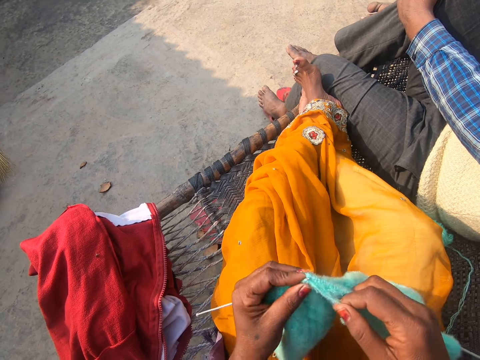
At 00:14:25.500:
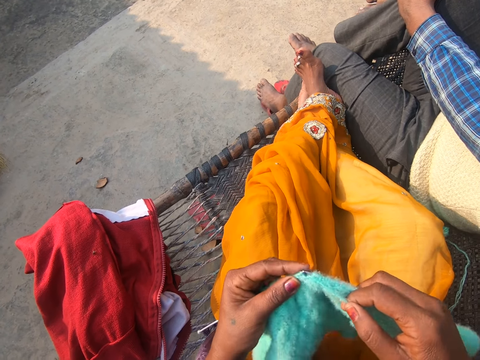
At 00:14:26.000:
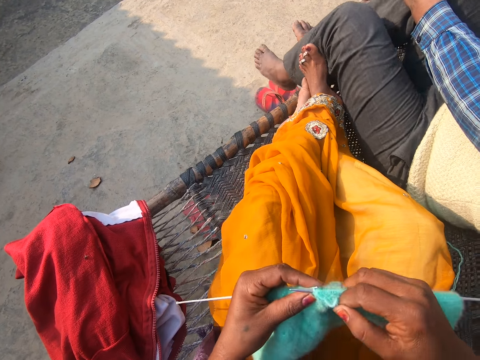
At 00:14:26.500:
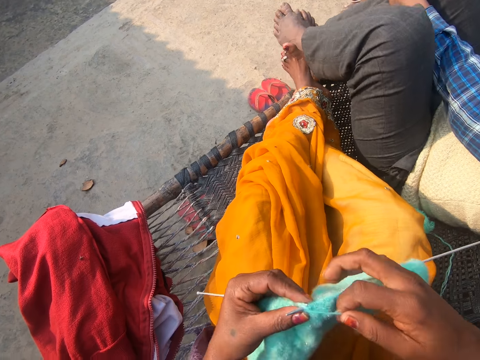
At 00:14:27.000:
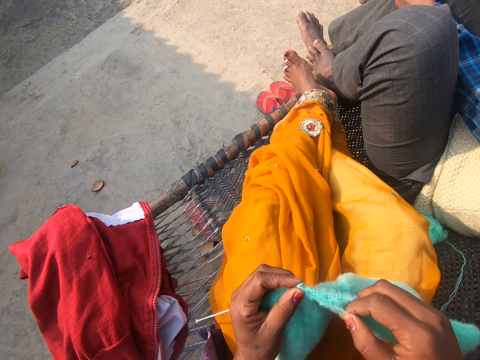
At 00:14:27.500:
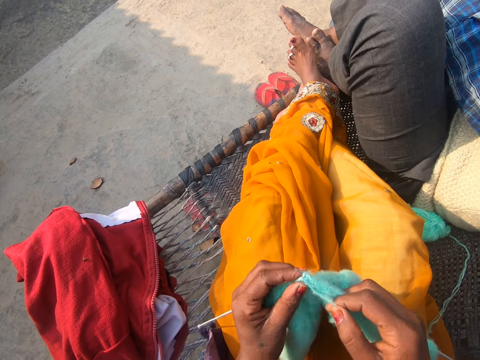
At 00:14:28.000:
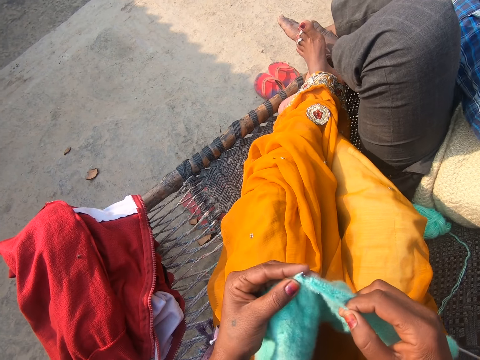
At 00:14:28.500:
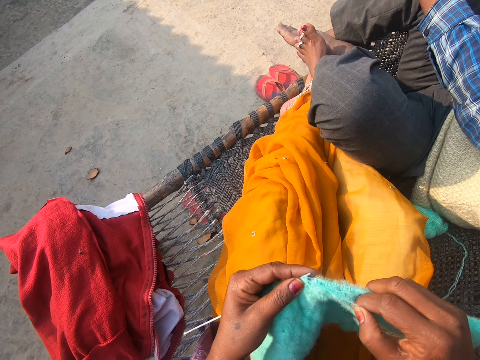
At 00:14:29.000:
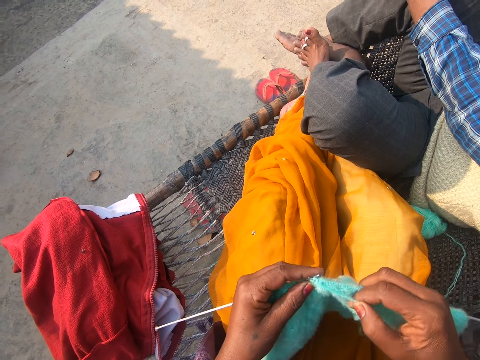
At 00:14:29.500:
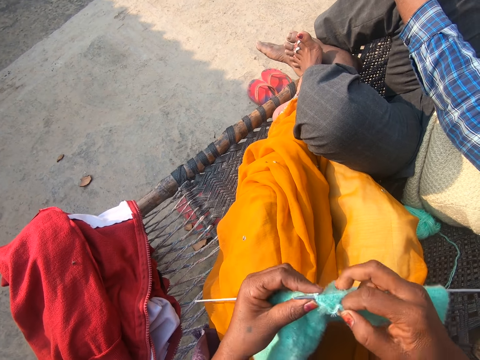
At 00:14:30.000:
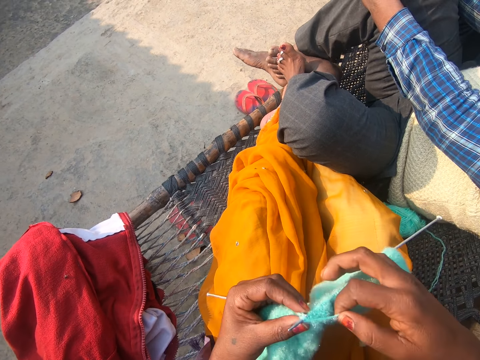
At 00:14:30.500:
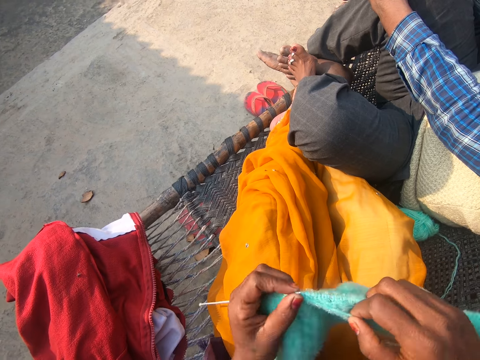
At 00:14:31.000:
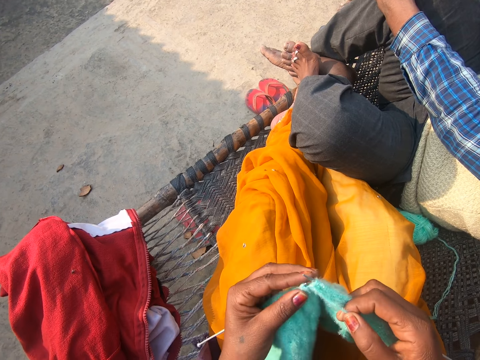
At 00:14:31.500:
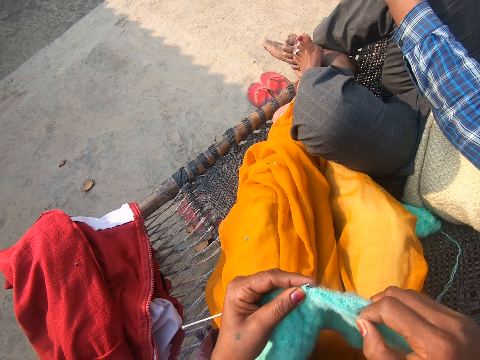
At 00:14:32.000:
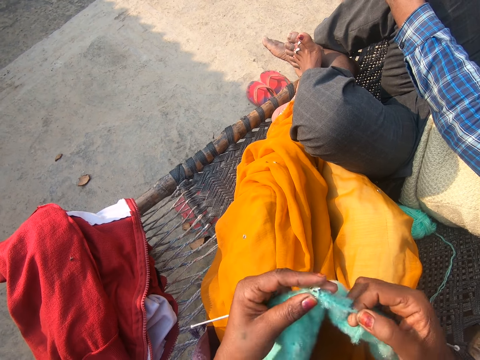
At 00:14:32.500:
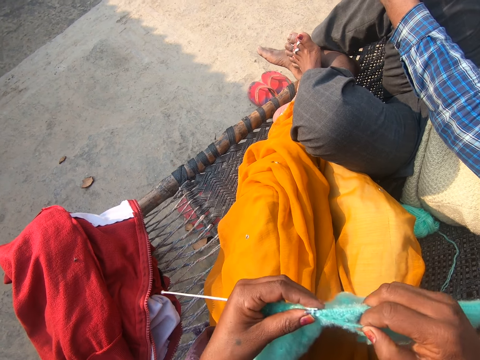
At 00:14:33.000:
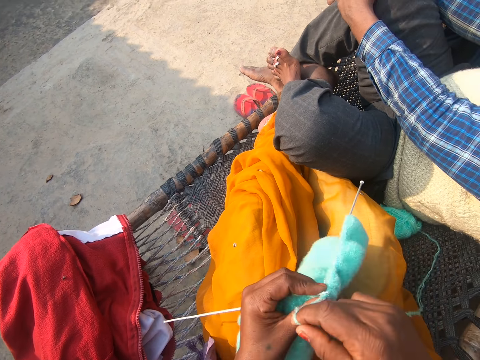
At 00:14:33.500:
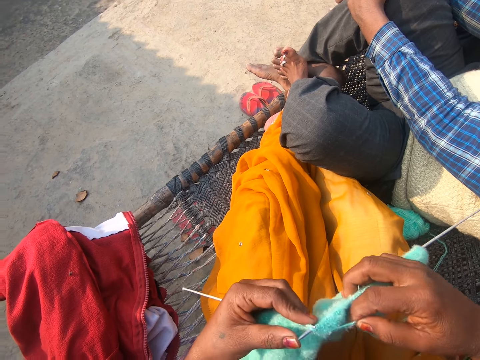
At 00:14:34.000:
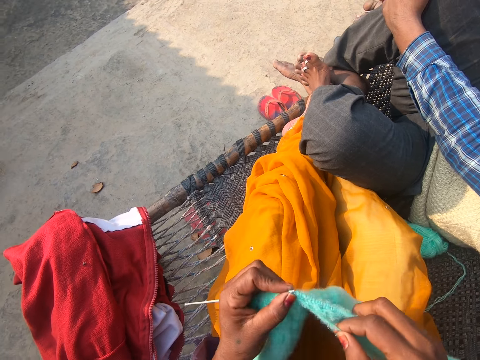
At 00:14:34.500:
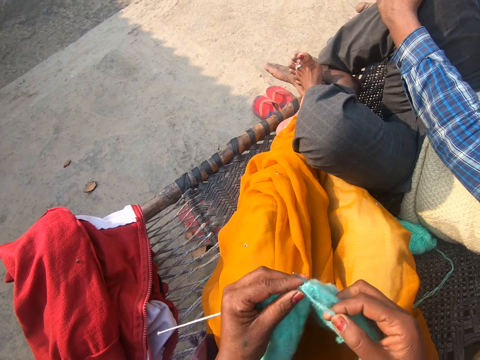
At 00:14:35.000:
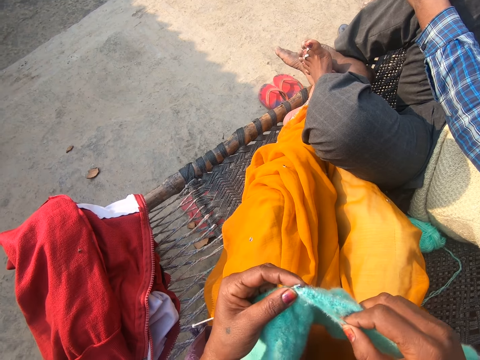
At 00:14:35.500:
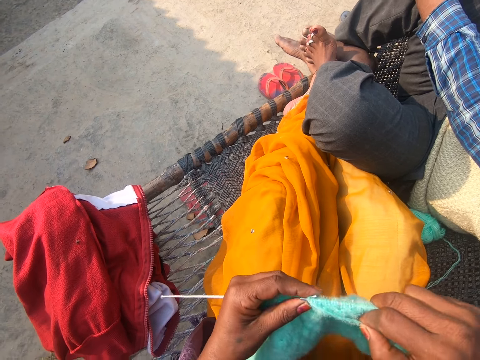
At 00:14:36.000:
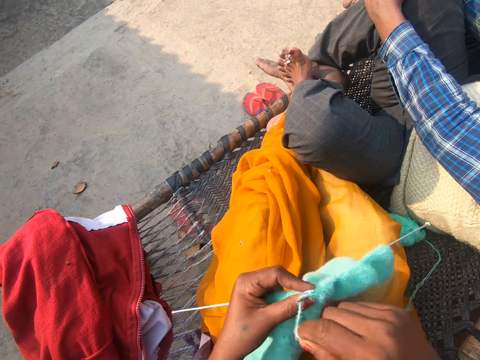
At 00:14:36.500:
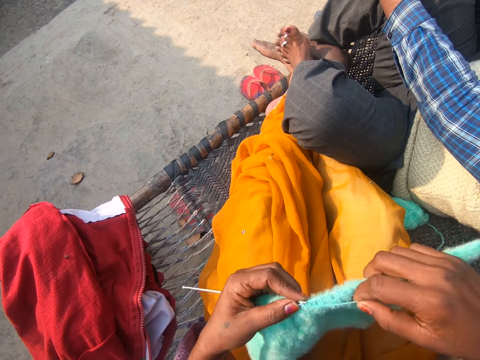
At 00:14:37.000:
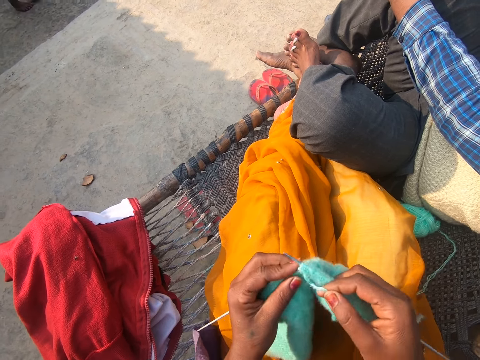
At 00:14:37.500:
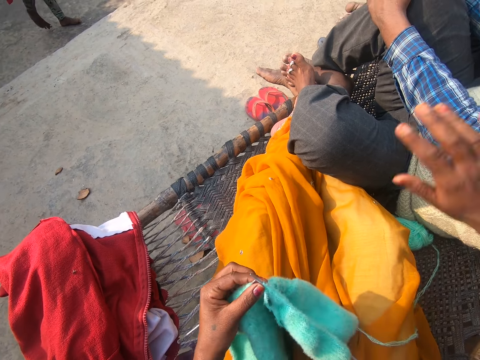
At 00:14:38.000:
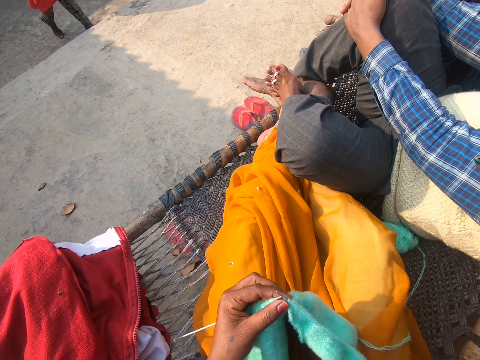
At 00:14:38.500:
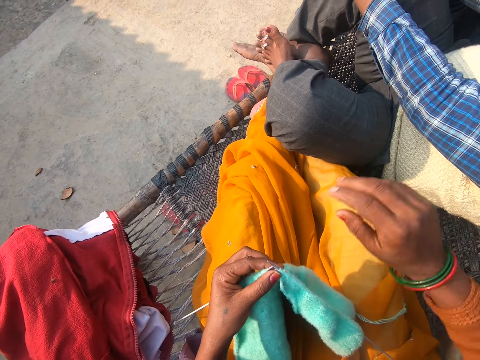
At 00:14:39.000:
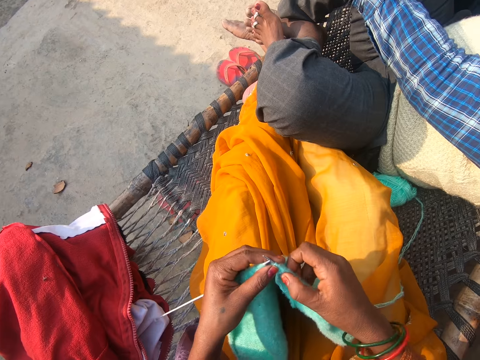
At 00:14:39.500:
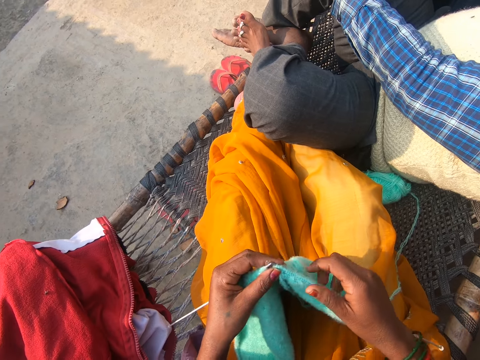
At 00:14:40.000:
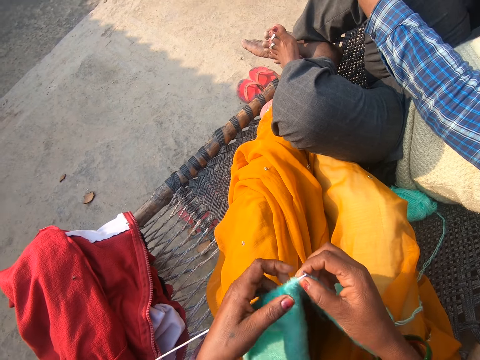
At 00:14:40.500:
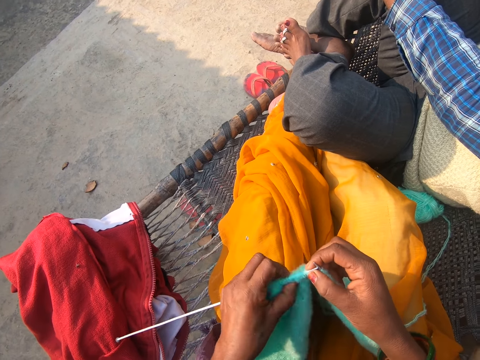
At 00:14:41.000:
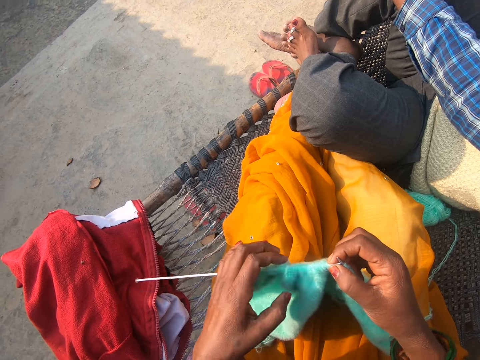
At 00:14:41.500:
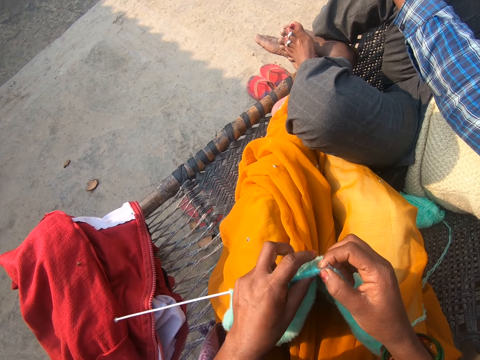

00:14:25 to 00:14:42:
A man lifts his leg. The man slants his leg. Another man walks around the compound. The camera wearer waves her hand. She pulls the woolen fabric on the knitting needle.

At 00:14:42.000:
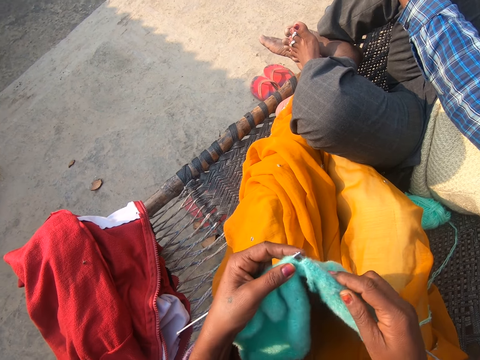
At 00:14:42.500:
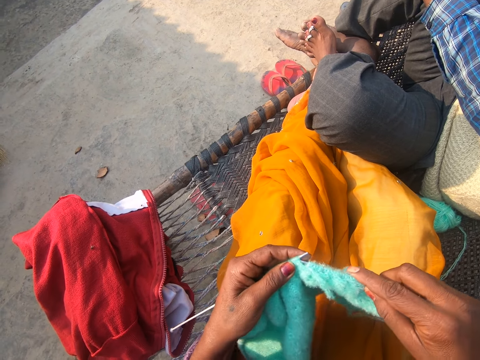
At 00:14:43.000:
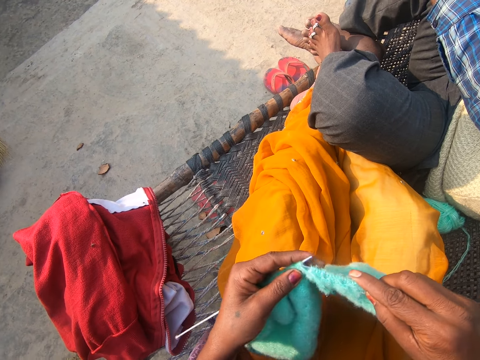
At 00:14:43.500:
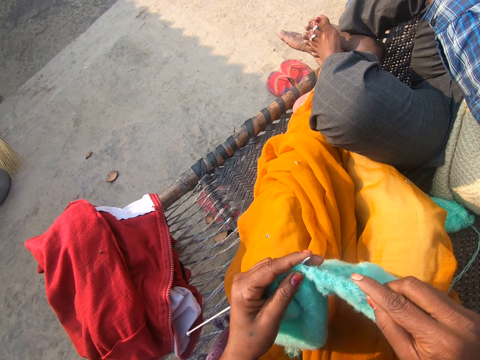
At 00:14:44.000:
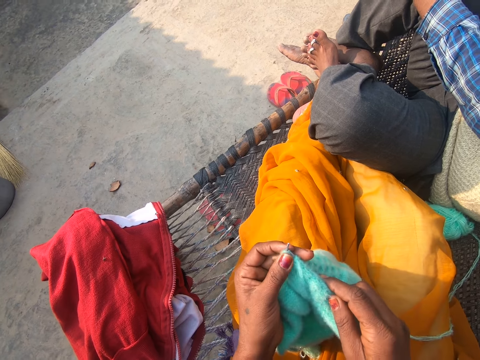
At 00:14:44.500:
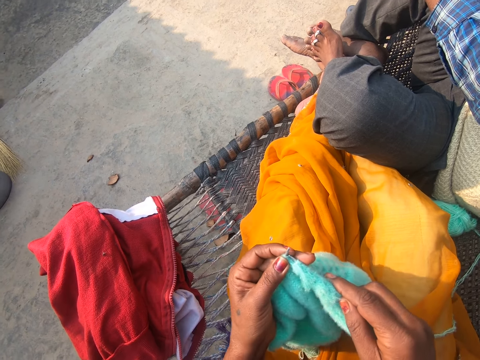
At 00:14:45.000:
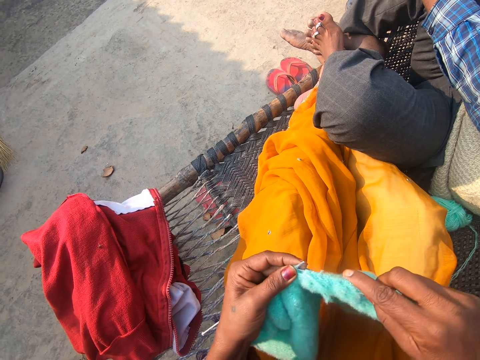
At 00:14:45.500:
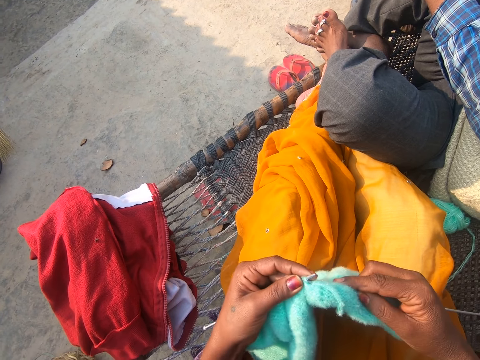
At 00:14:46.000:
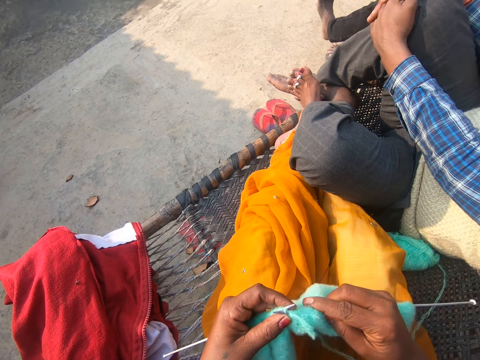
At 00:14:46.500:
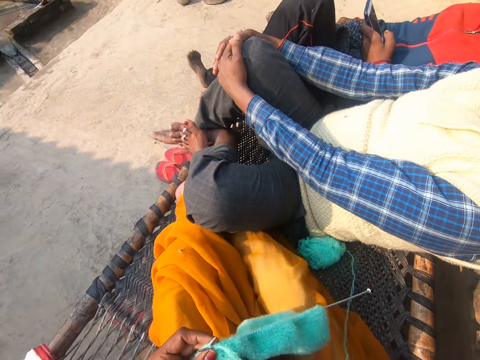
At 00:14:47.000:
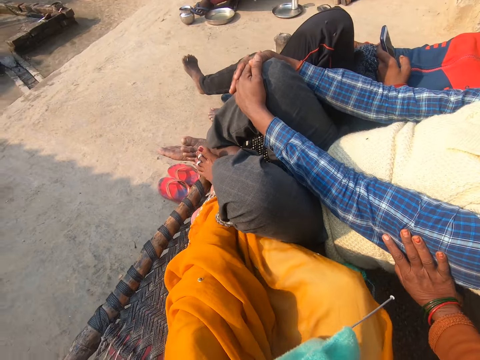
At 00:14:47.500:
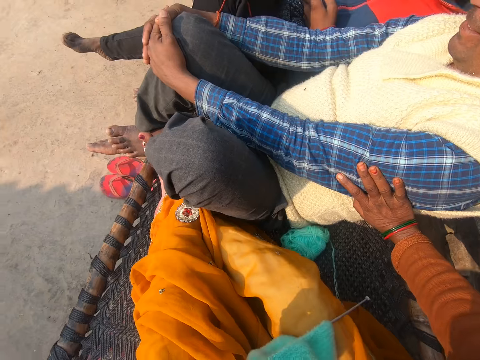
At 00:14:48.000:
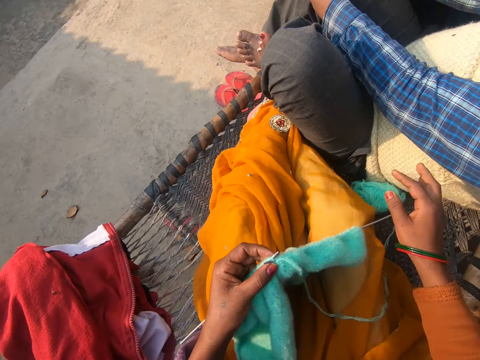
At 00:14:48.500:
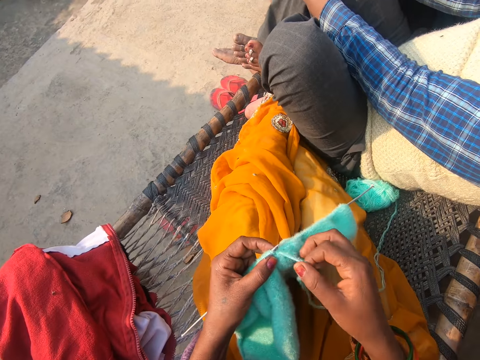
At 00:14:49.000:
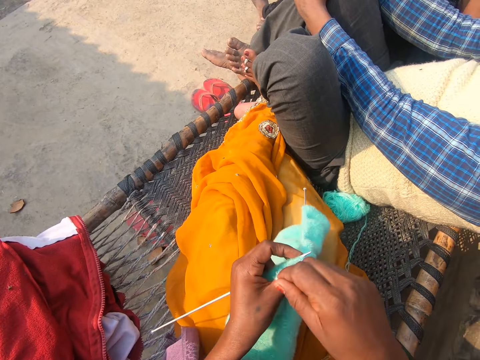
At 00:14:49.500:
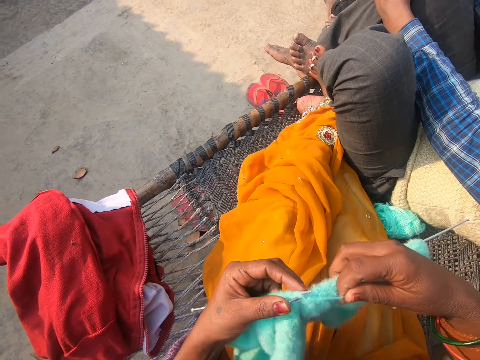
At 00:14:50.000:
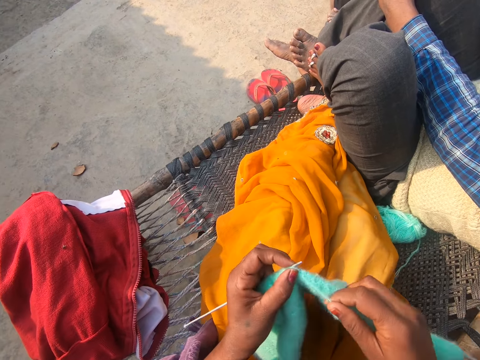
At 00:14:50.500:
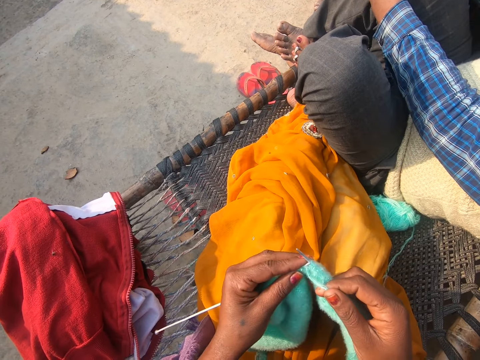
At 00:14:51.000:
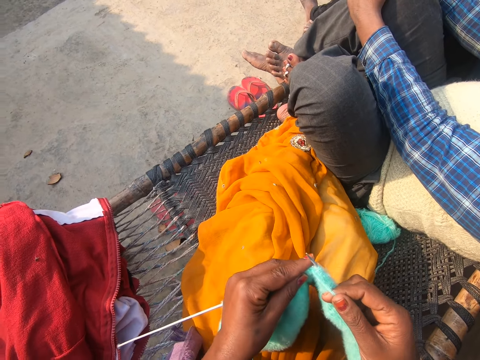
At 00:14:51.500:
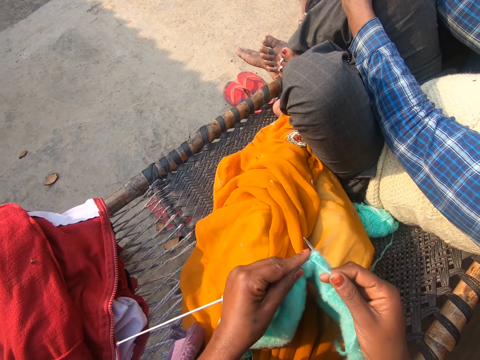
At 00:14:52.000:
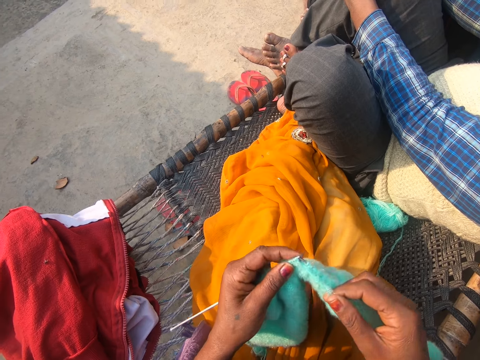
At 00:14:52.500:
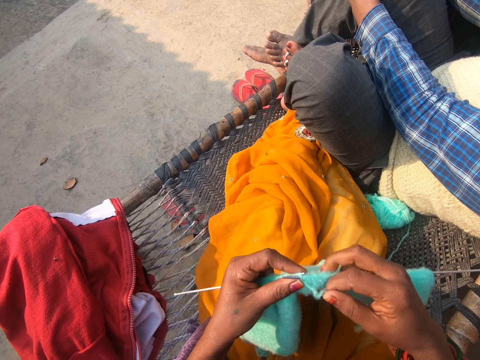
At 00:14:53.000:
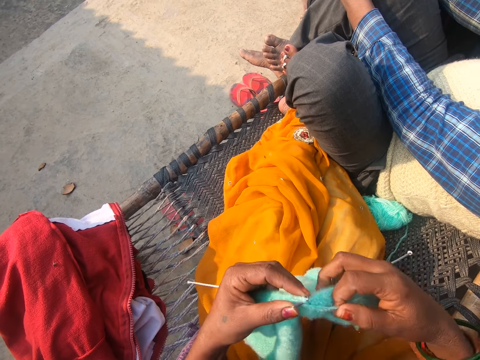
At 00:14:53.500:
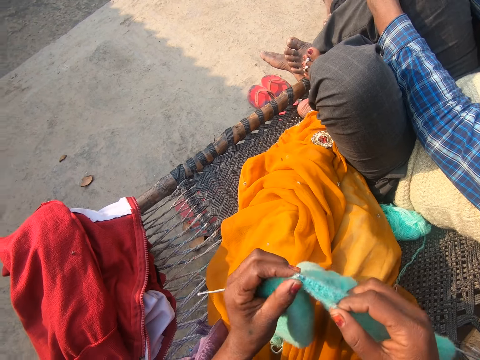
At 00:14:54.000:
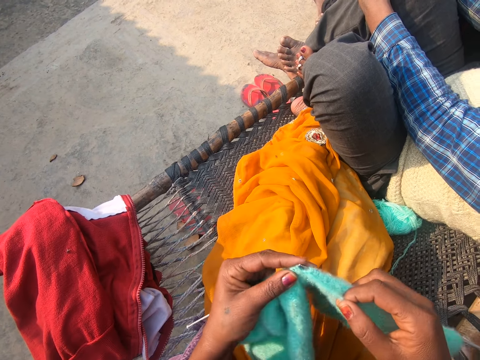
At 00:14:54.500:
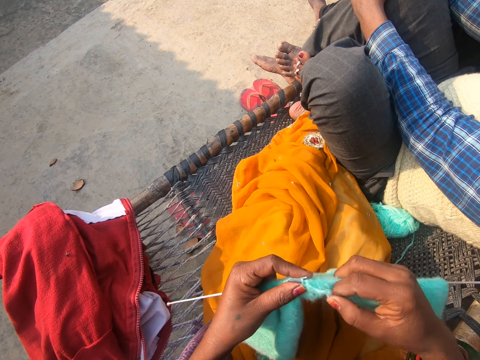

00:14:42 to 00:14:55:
The camera wearer knits with a knitting needle and a yarn. A man operates his phone. The camera wearer taps another man on his left hand with her right hand. She knits with two knitting needles and the yarn on the woven bench.
